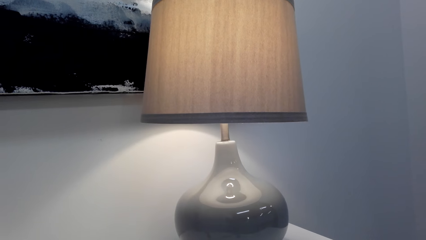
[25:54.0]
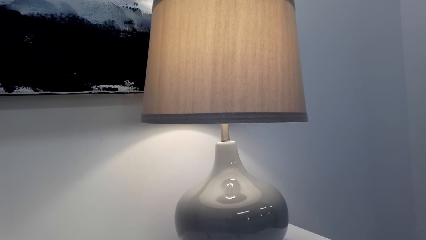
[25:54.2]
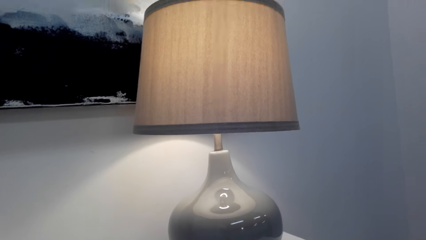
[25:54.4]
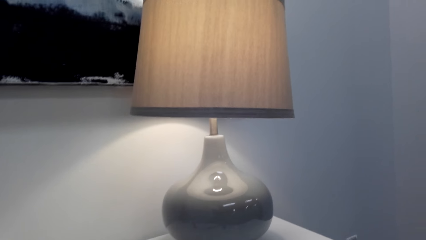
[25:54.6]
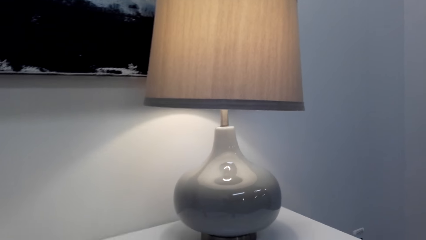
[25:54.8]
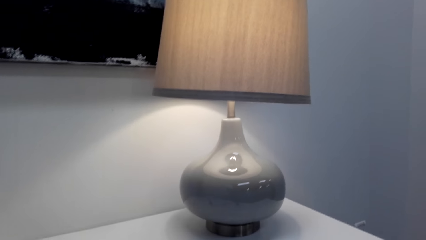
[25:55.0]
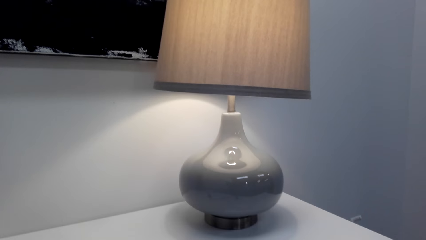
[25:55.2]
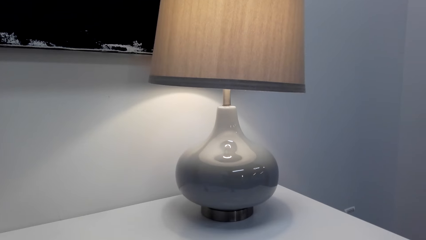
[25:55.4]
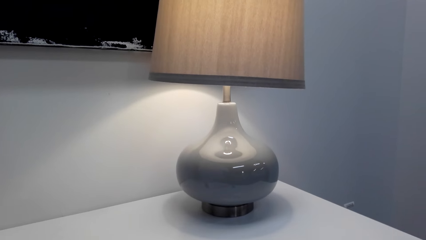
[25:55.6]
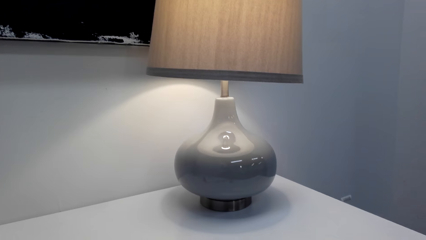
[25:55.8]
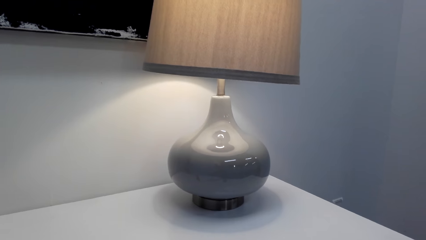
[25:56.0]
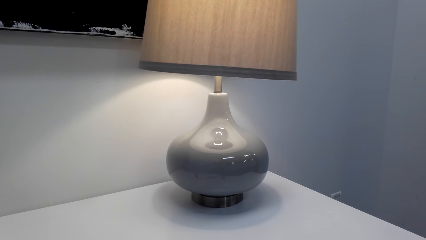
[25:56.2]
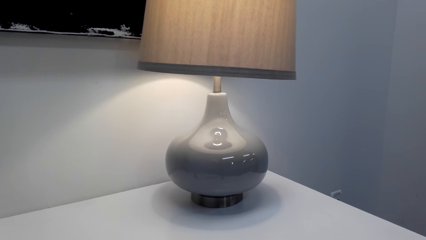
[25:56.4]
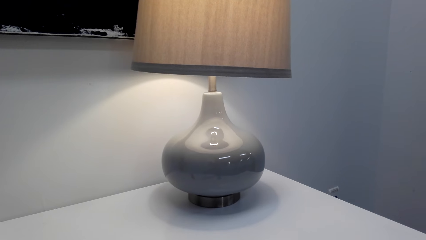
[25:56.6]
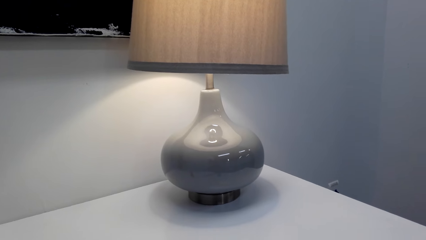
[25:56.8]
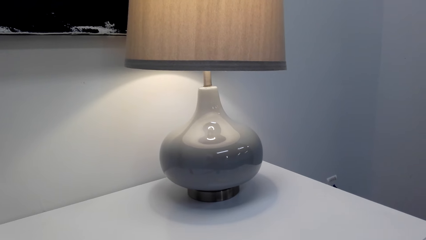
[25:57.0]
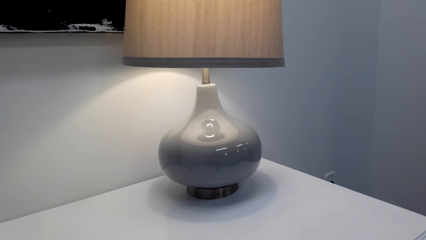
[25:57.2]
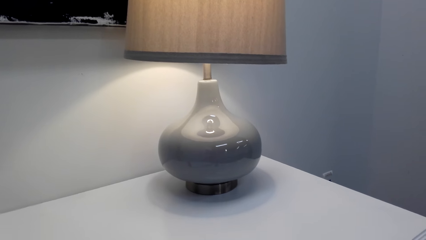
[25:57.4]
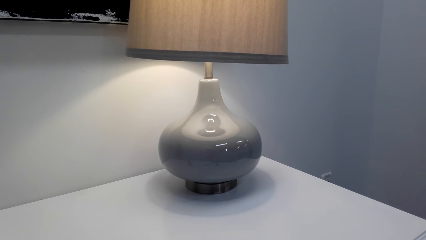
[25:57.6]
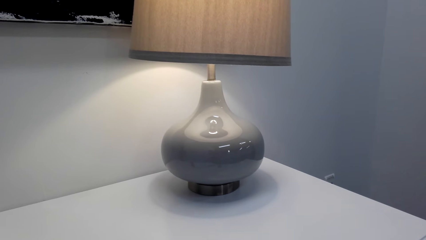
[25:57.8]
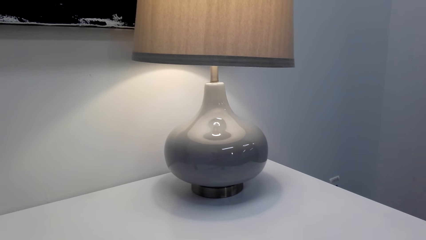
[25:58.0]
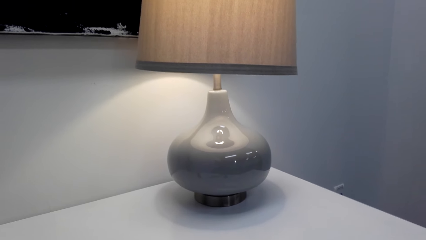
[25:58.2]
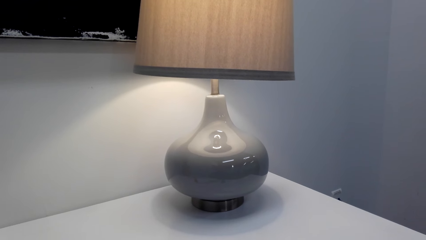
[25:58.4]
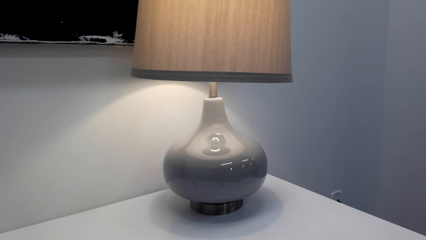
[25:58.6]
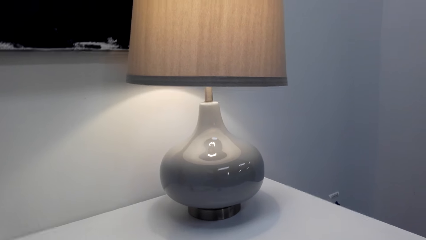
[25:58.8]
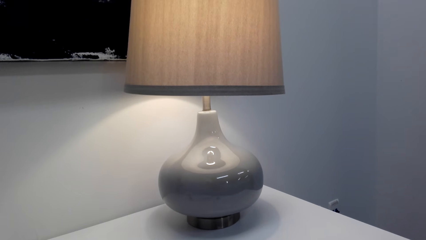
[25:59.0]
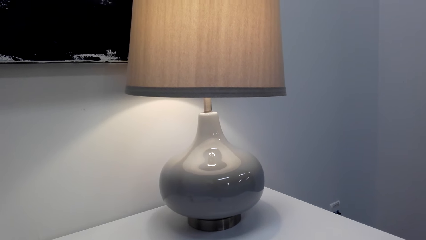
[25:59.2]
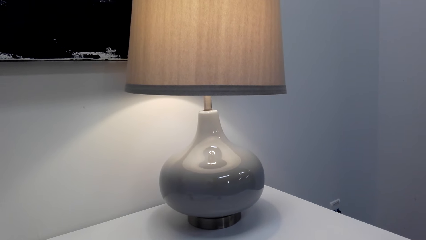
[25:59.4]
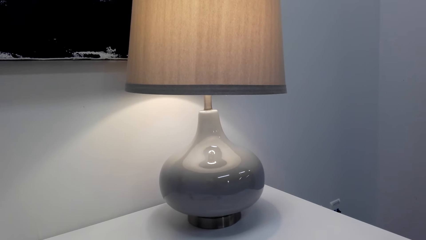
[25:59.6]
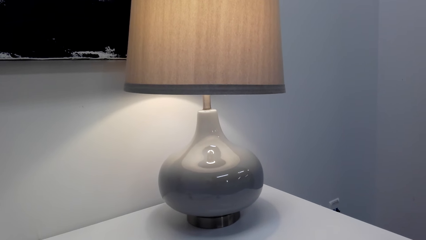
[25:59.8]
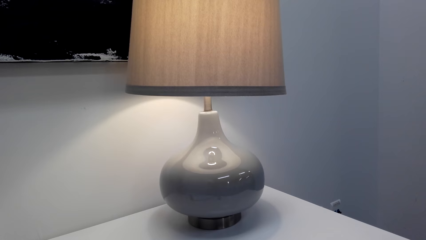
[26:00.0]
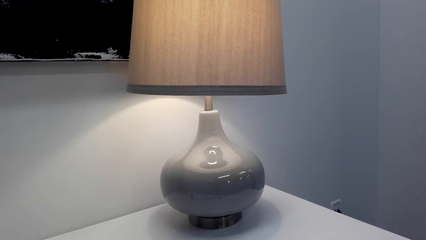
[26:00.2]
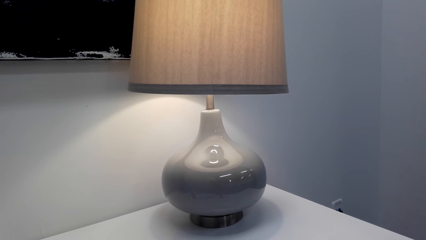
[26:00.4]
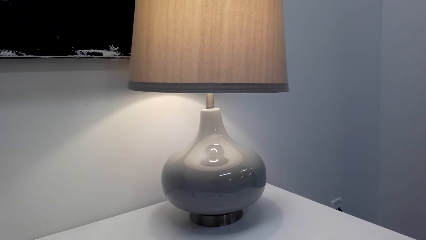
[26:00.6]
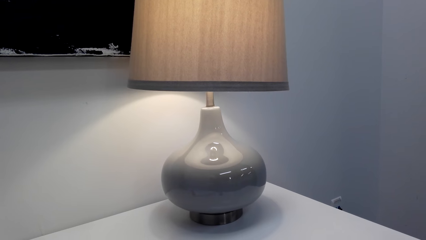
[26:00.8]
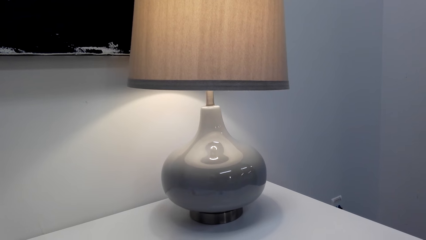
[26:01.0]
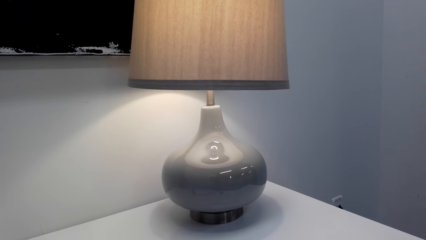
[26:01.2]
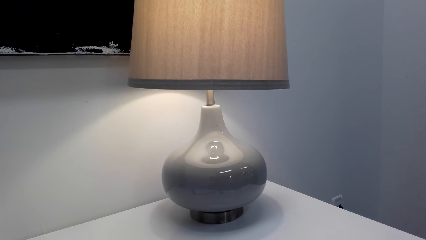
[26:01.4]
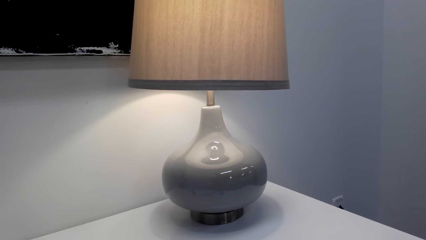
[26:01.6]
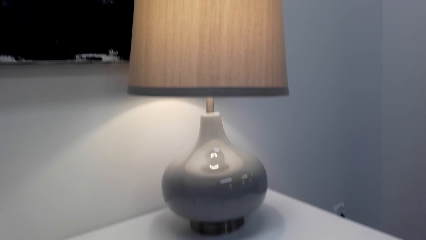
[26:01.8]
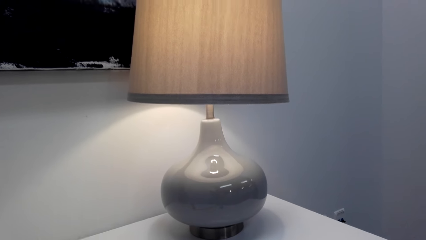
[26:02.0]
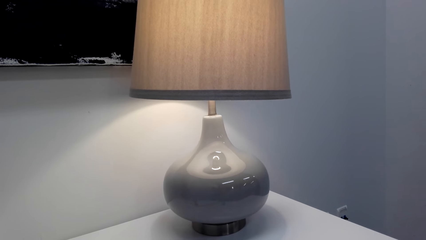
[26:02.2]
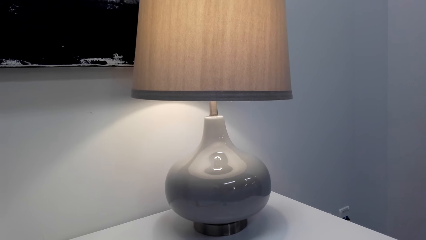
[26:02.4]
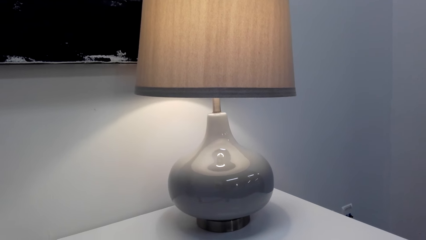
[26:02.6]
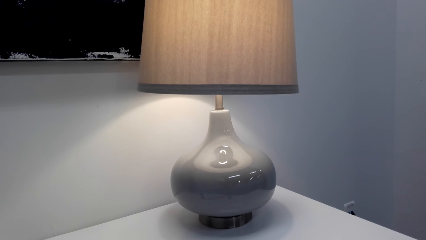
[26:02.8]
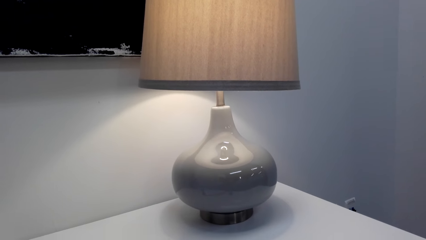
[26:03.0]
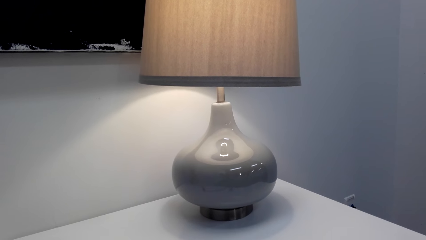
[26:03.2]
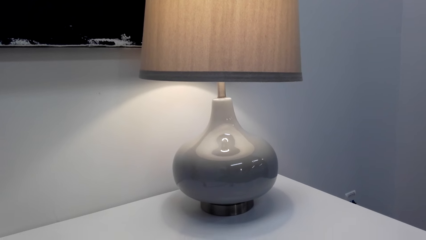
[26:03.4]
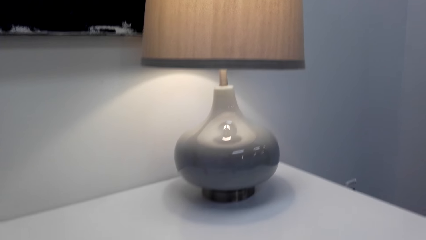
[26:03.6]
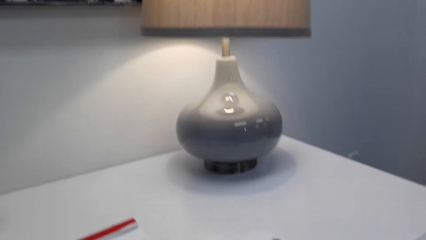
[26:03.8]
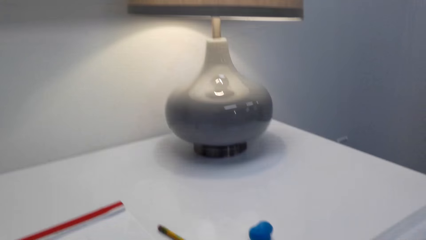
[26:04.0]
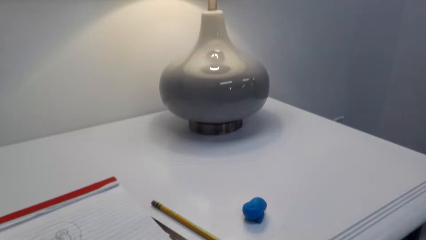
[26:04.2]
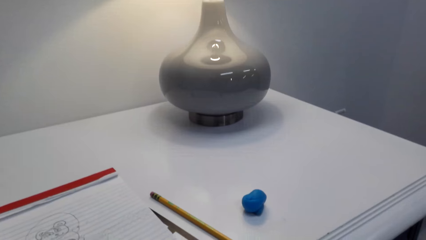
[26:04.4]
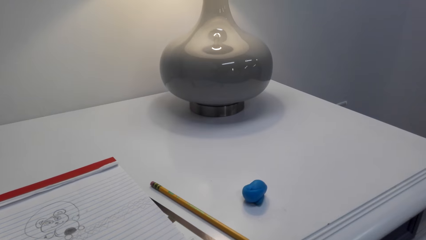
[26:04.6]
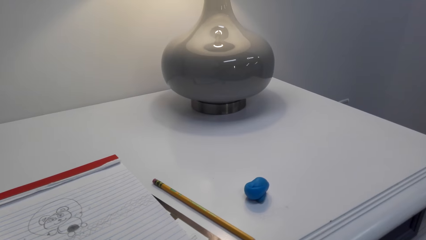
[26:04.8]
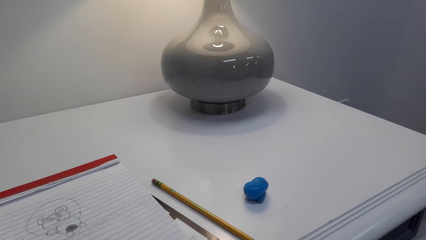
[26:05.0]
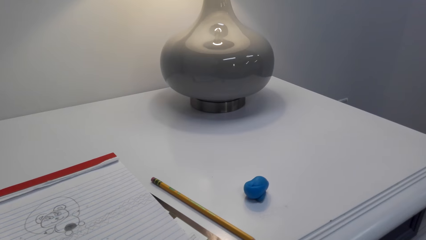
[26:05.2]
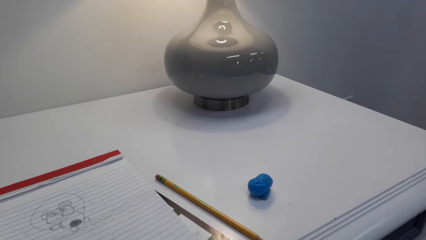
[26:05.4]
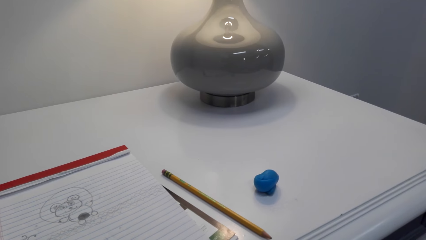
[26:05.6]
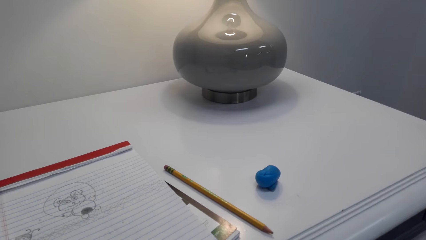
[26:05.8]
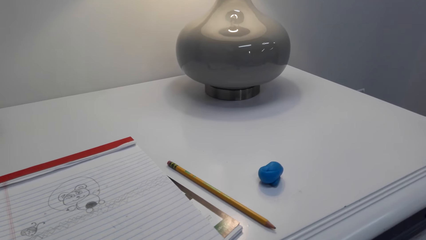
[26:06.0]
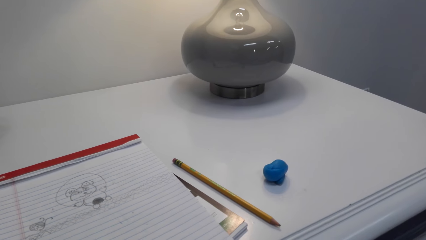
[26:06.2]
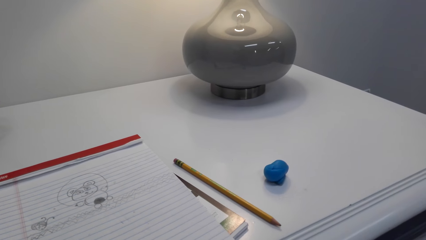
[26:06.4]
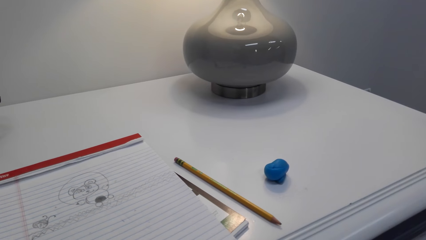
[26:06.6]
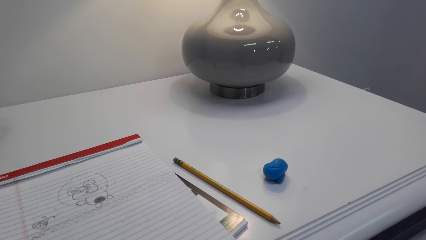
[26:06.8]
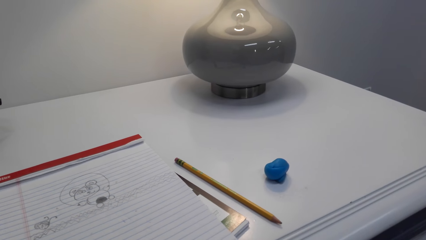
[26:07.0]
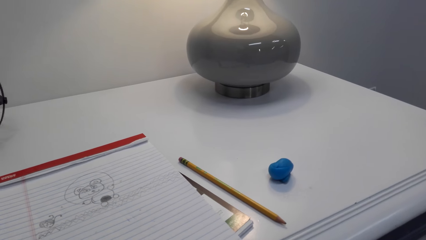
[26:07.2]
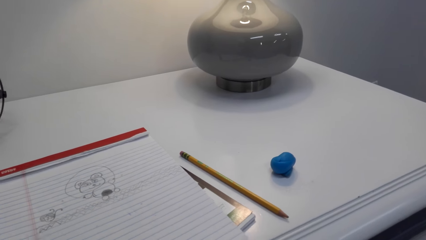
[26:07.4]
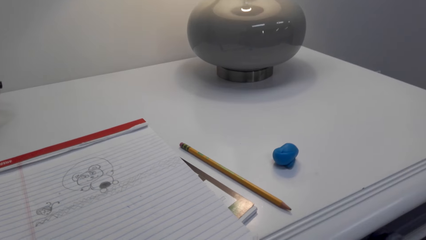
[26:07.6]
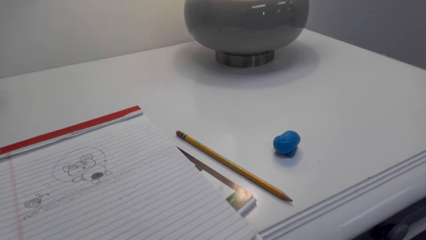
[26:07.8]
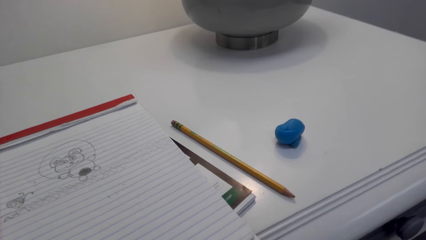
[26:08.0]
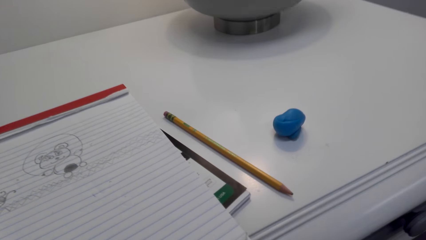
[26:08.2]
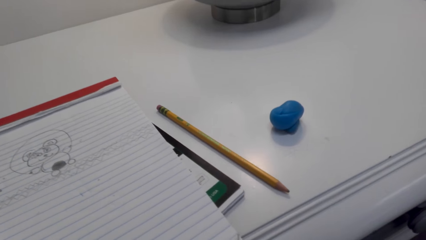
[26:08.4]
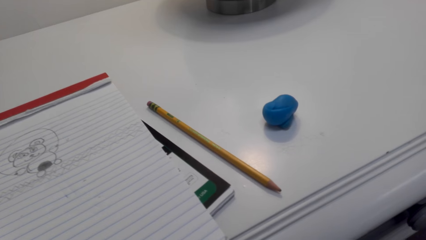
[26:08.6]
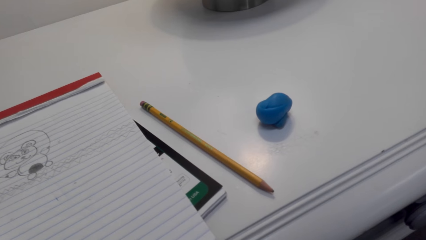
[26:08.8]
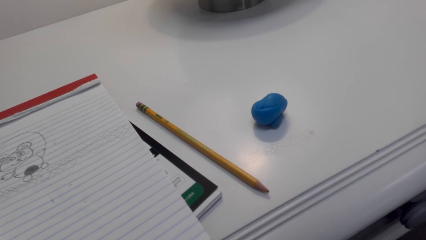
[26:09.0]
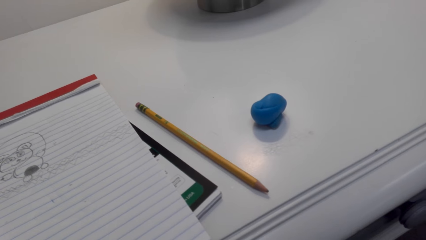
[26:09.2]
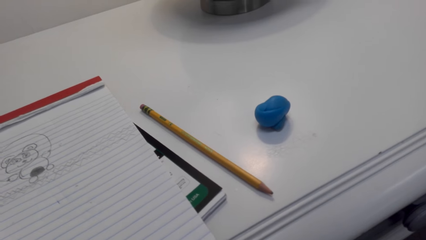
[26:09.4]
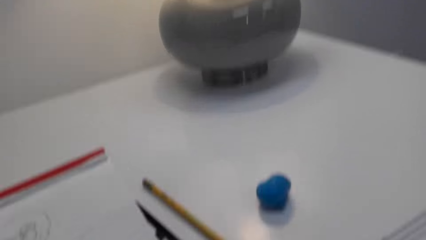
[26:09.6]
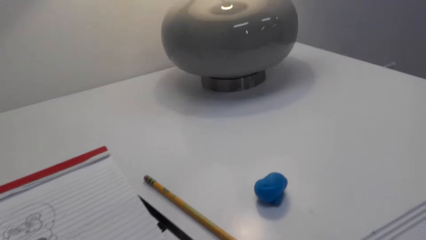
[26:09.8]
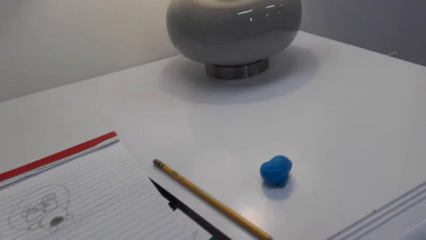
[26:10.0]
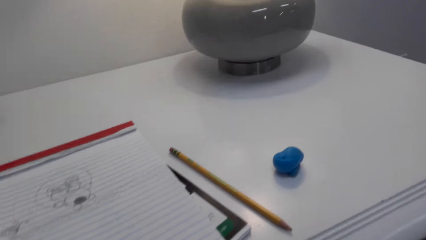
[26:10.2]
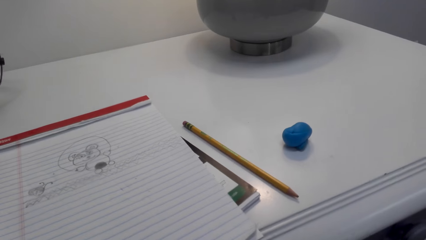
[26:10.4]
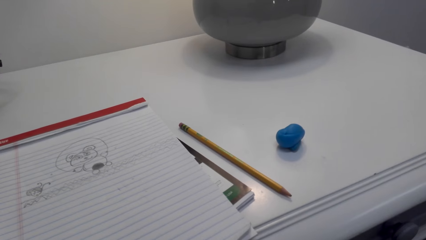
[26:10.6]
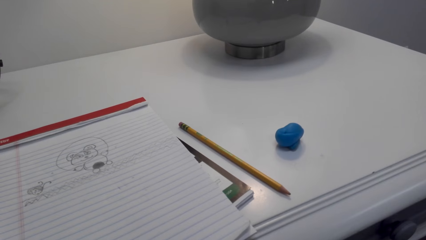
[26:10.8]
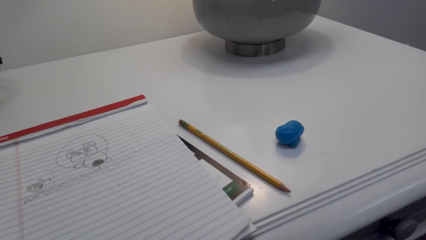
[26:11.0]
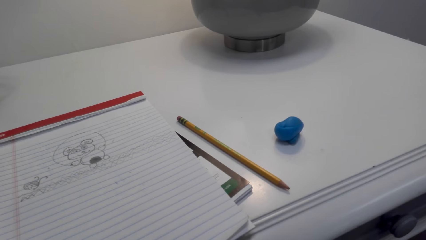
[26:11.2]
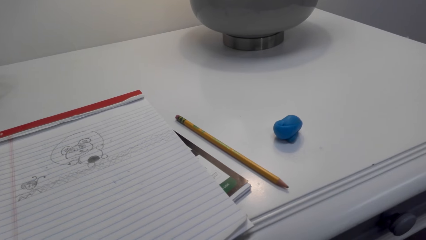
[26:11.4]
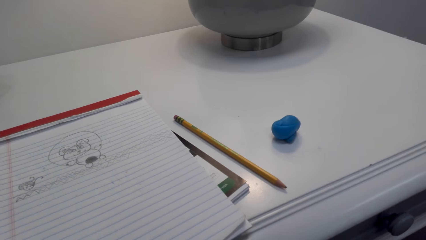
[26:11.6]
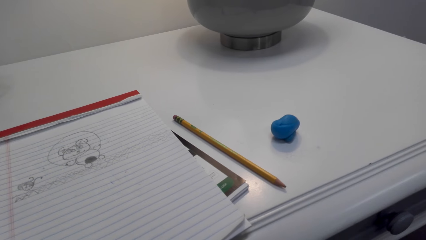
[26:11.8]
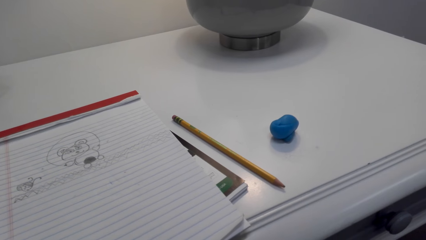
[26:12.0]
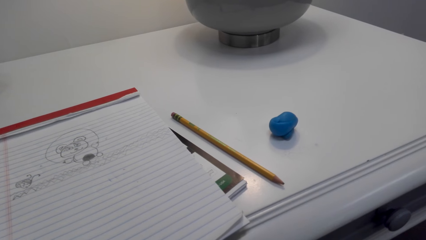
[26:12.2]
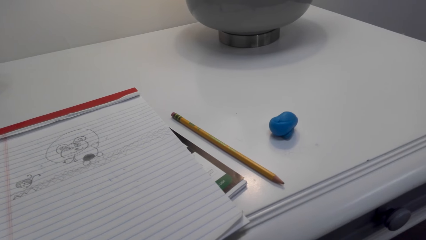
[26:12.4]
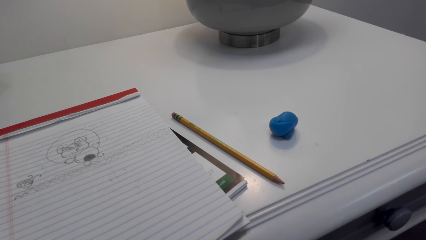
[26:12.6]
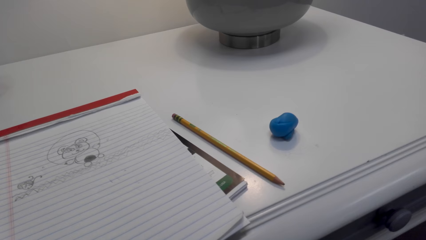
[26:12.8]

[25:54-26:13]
The camera wearer speaks to a person. The person speaks to the camera wearer. The camera wearer speaks to the person.
